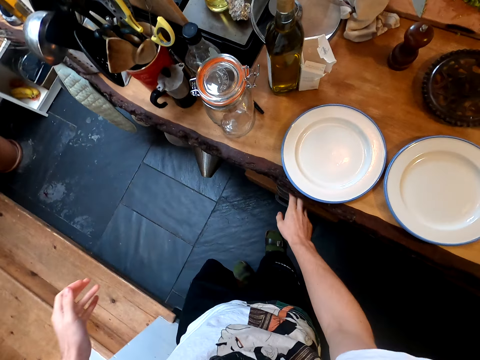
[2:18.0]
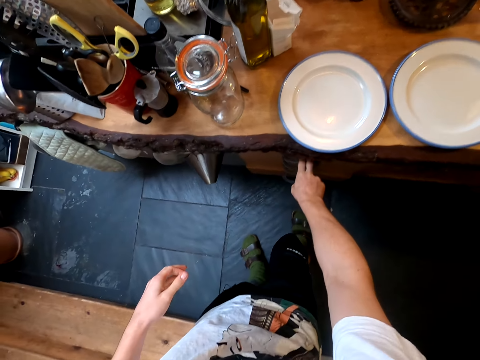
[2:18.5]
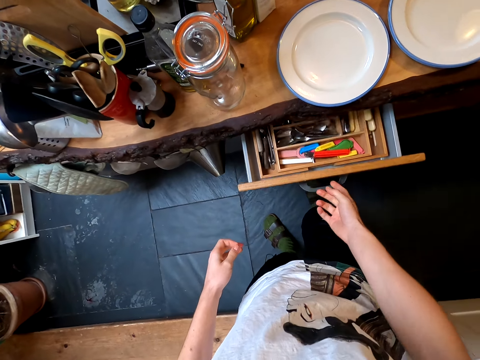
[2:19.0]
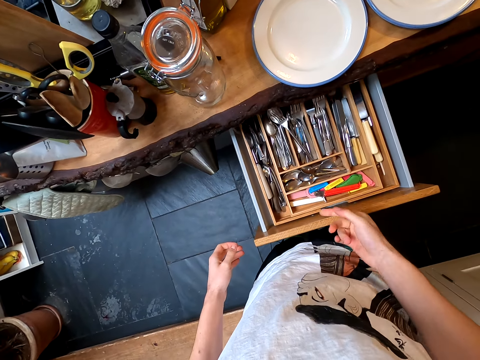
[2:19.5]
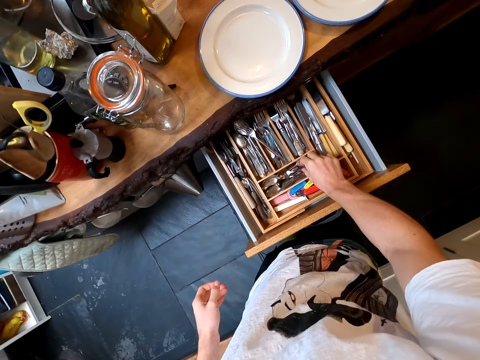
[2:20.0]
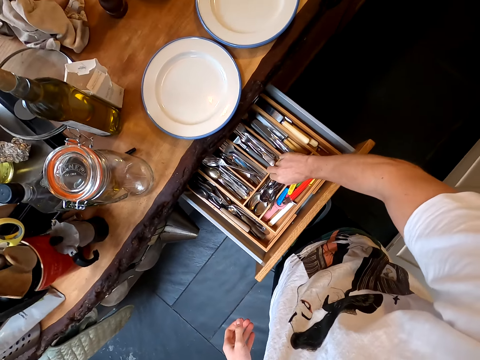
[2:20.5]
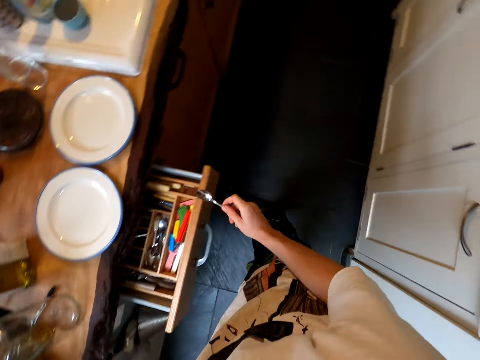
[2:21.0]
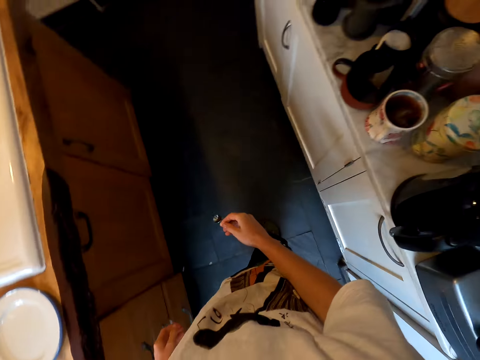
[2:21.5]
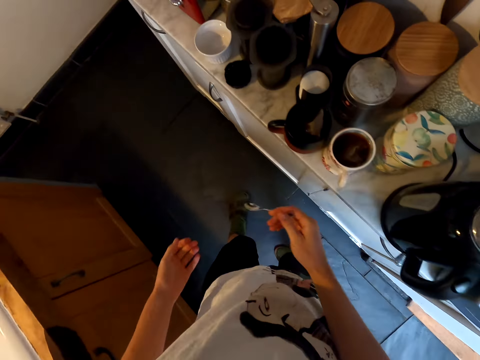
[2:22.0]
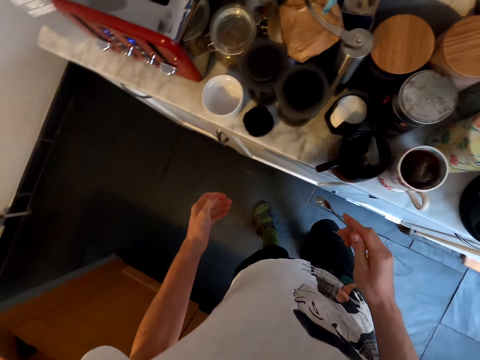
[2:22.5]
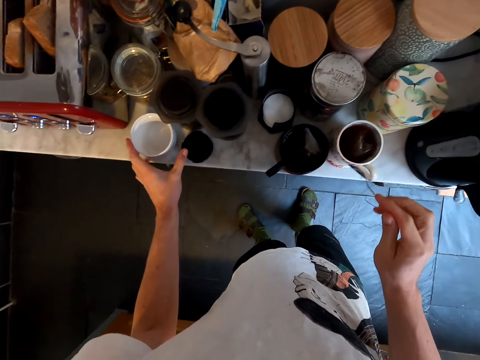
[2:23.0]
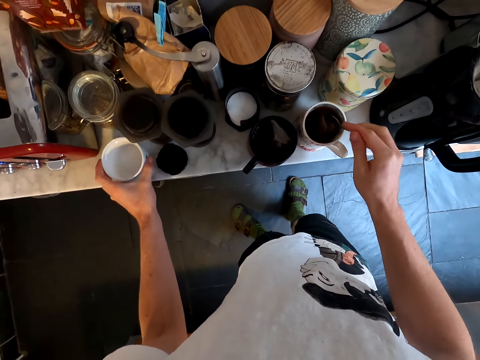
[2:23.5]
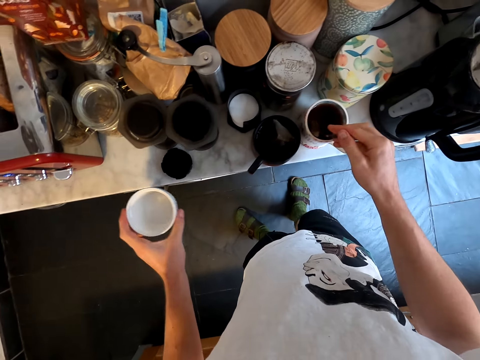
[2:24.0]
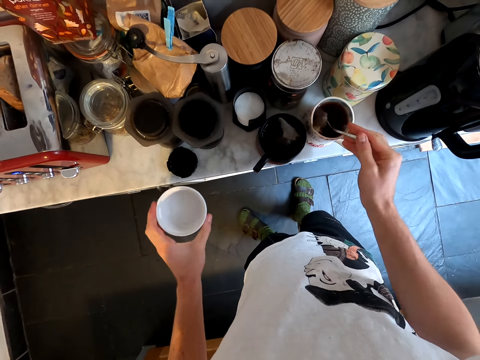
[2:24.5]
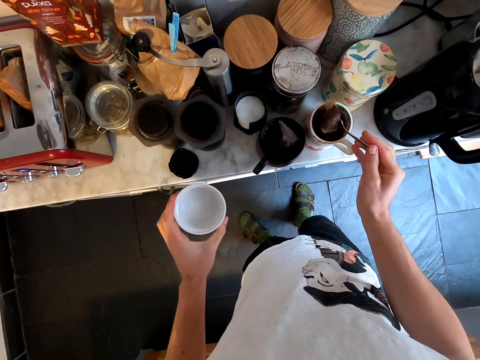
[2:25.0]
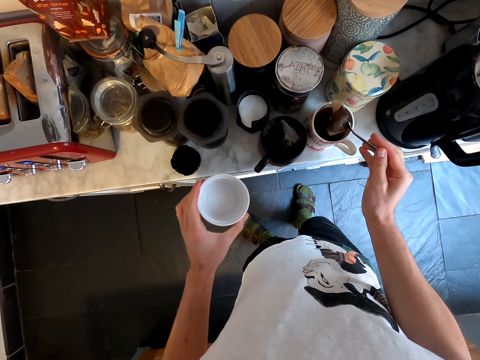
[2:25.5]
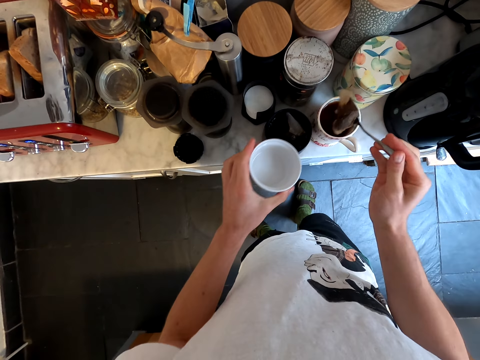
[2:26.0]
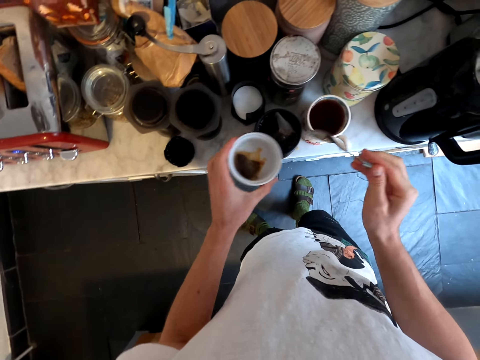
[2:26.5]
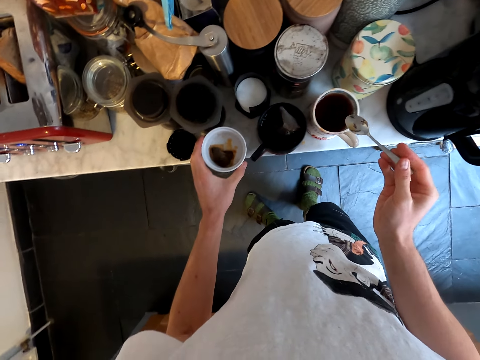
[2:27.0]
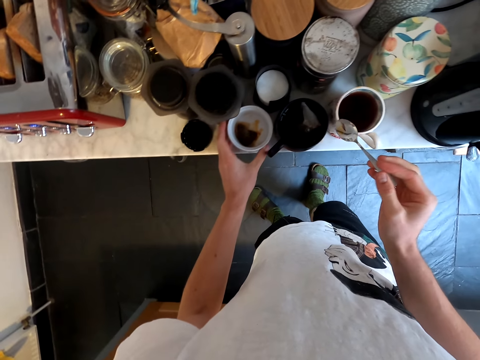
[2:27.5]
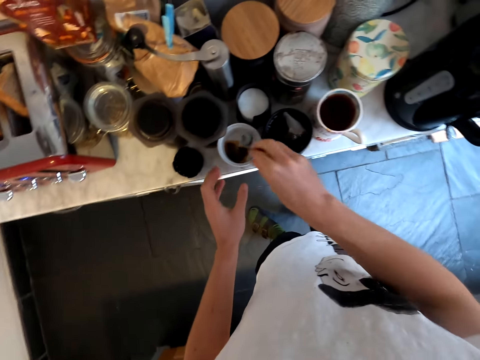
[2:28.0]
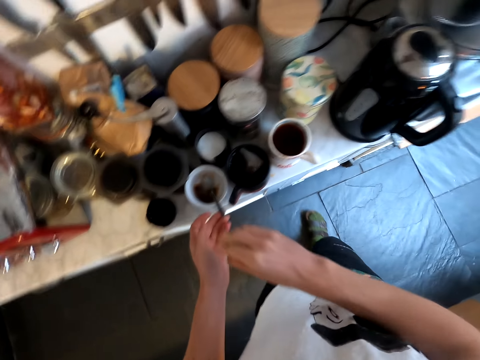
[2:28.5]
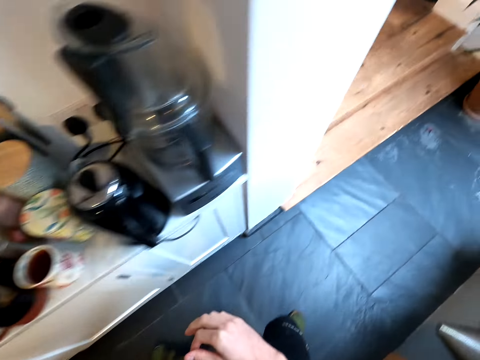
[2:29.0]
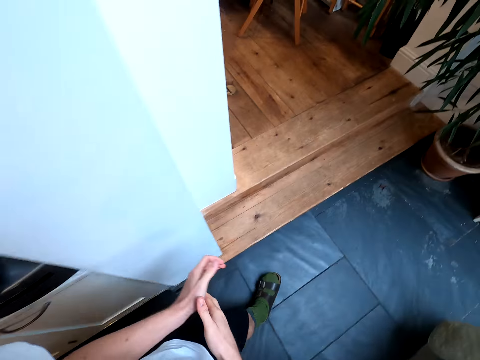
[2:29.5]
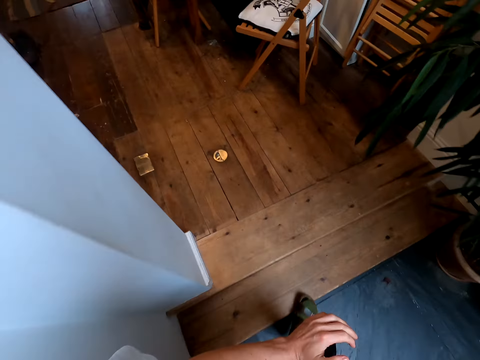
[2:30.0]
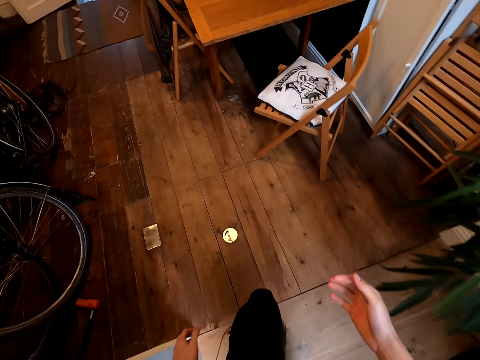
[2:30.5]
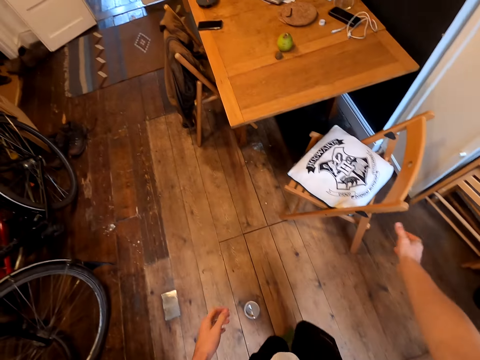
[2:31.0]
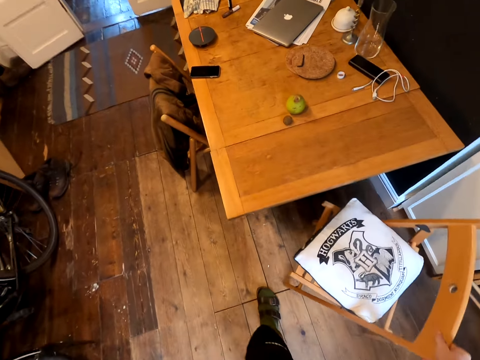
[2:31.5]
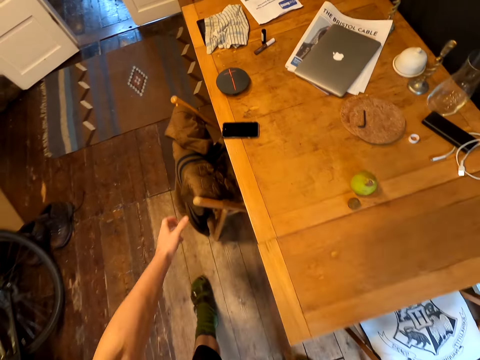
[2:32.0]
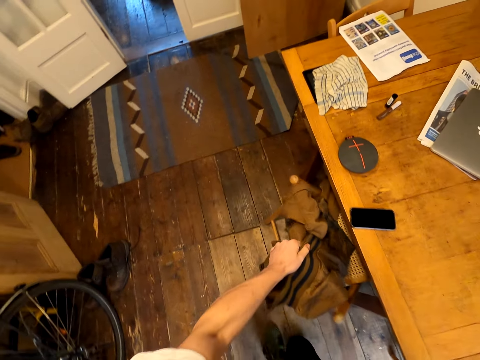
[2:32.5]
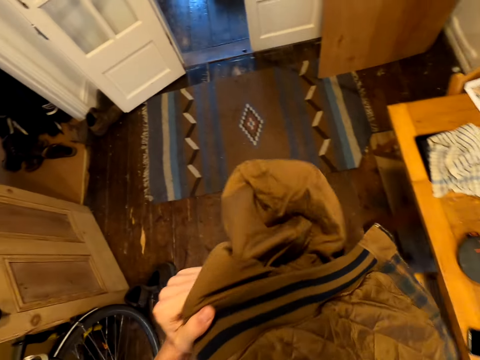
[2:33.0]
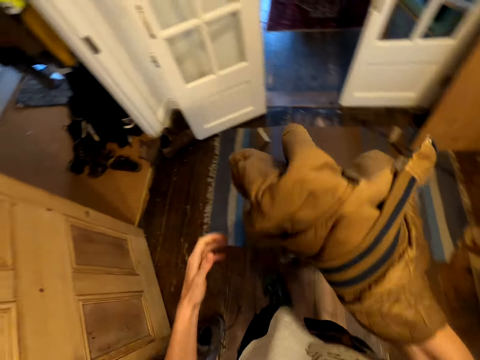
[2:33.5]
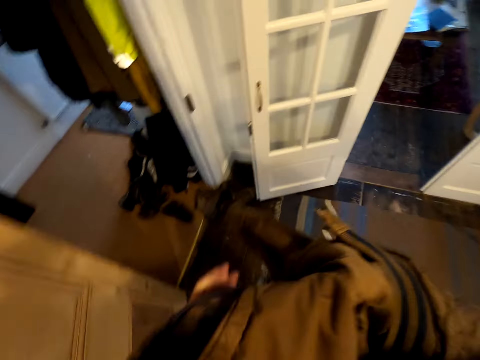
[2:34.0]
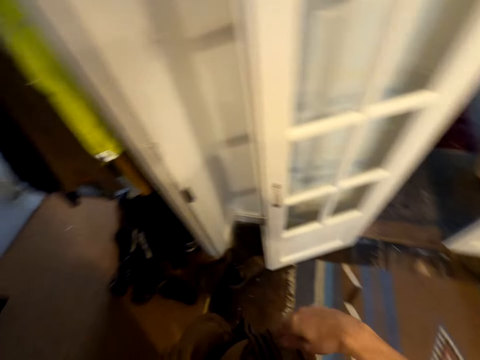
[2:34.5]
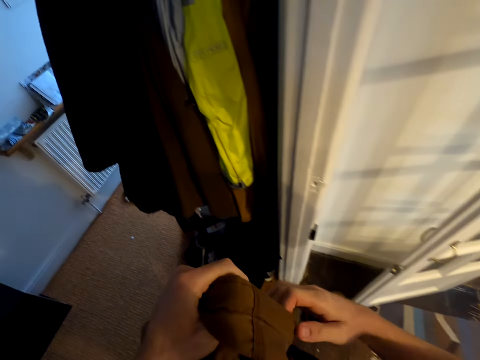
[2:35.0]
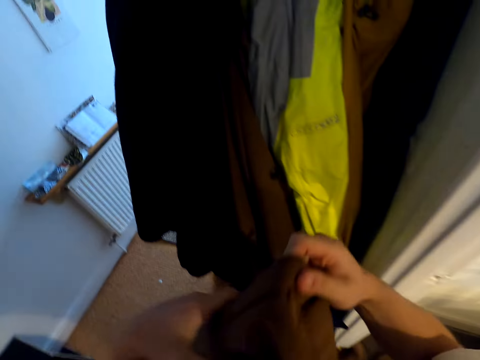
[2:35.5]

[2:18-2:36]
The camera wearer opens a drawer. They pick a spoon. They close the drawer. They walk around the kitchen. They hold a mug. They put the spoon in the mug, pick up the mug and stir the tea with the spoon. They pick the tea bag with the spoon. They put the tea bag in the mug. They put the mug on the counter. They put the spoon in the mug. They walk around the kitchen. They walk around the house. They pull the chair. They push the chair. They pick up a jacket. They walk around the house.

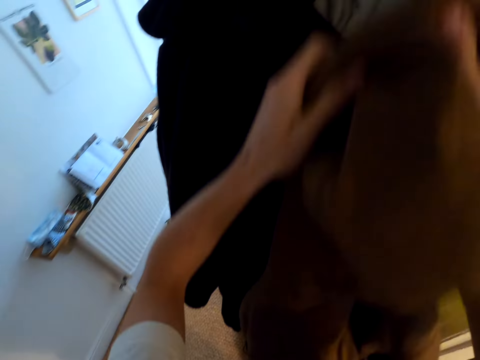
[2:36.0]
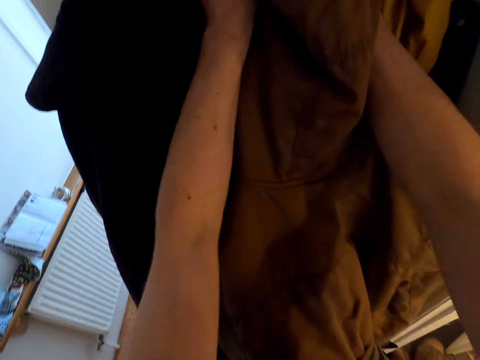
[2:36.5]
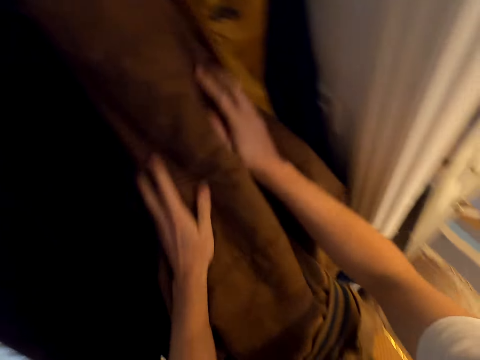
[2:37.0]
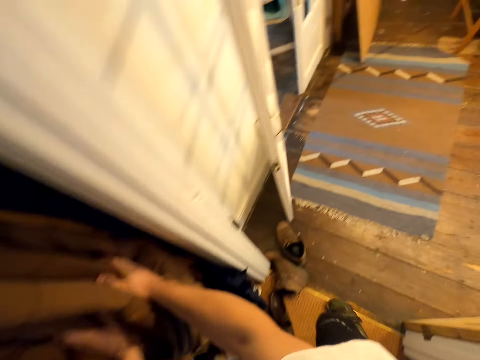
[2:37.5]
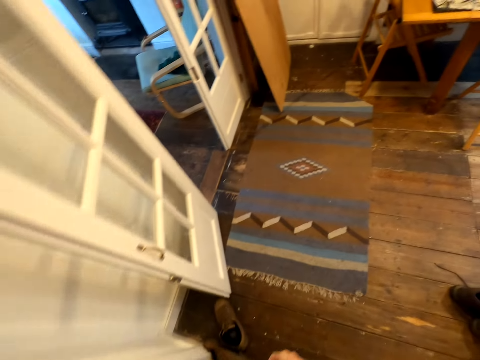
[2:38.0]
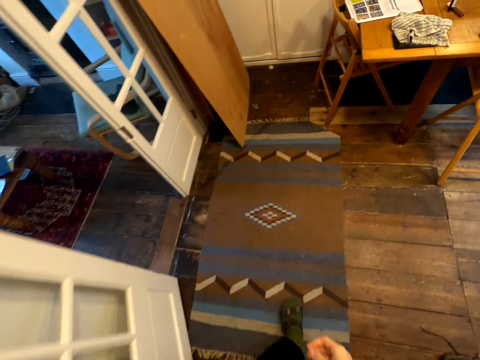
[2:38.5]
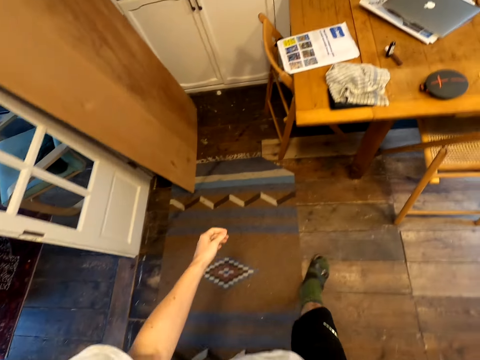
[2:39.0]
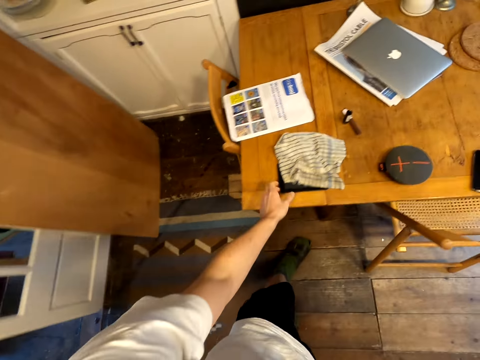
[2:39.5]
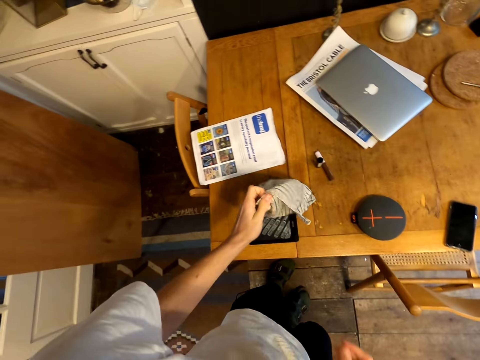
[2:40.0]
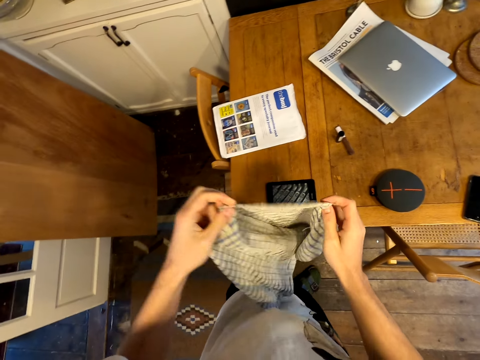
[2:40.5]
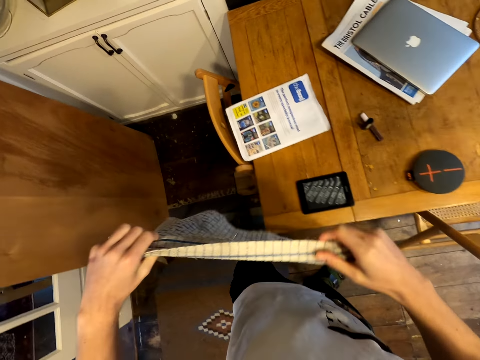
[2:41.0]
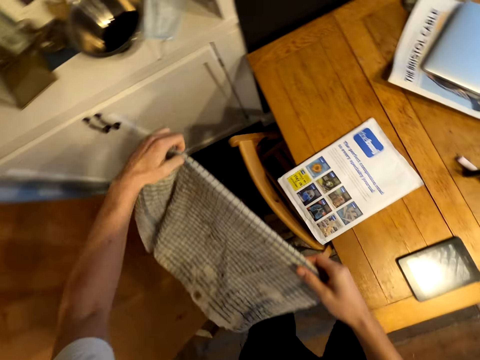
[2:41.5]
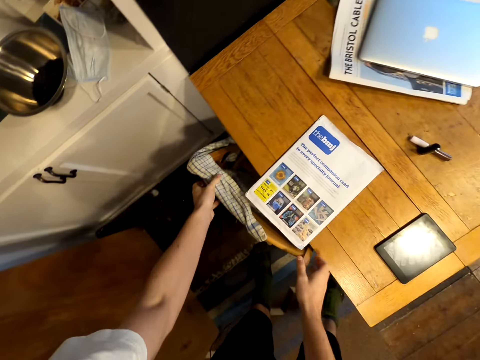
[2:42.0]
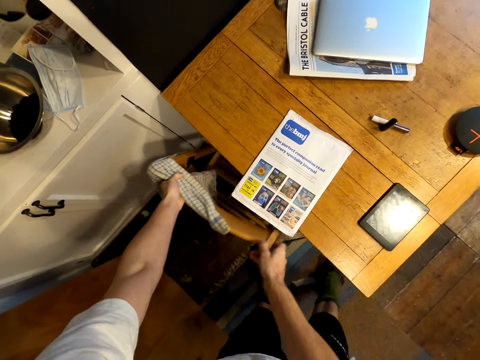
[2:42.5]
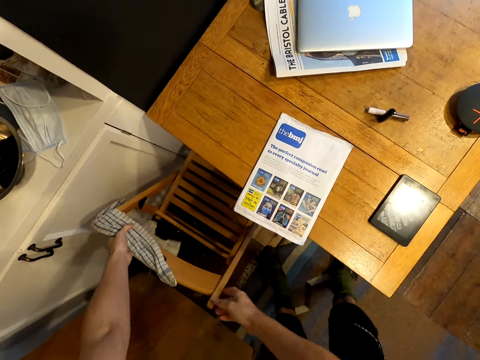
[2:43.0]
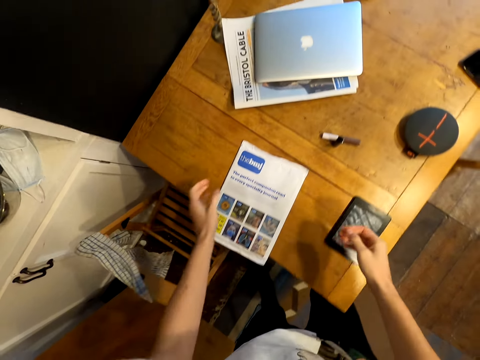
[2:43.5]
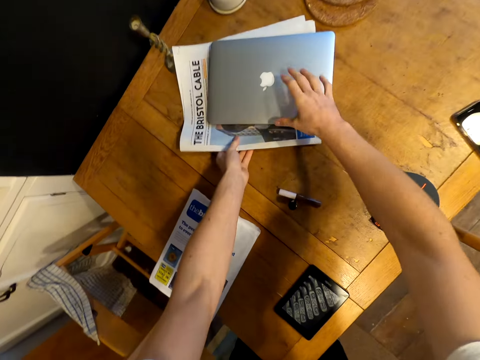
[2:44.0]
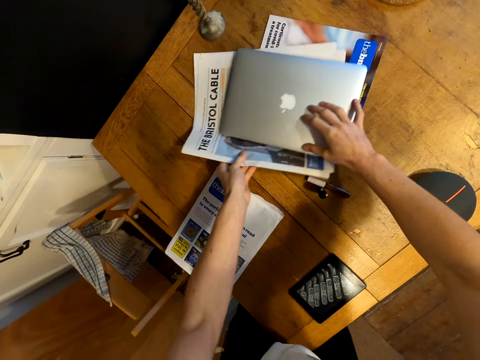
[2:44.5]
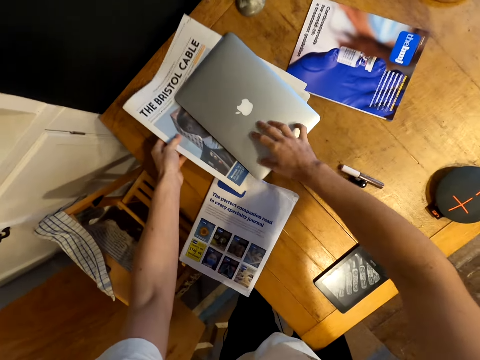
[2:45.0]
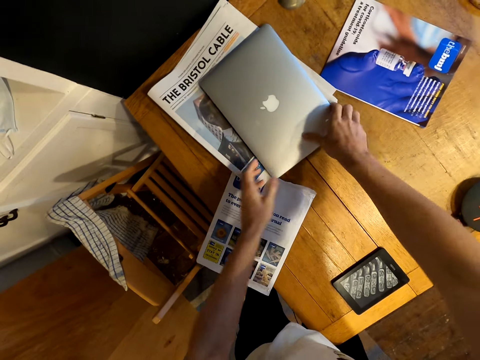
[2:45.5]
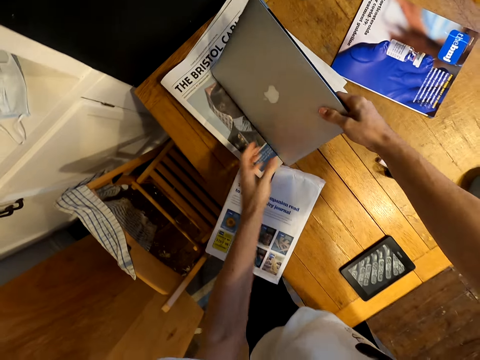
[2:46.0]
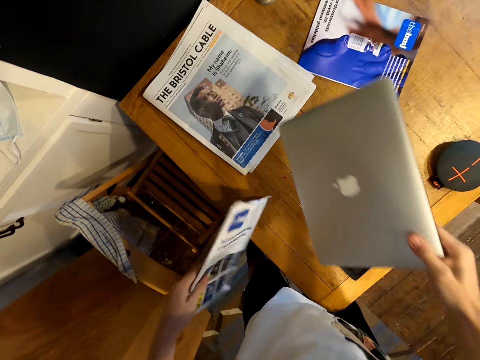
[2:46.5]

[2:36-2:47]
The camera wearer hangs the jacket on the wall. They walk around the house. They pick the towel. They hold the towel with both hands. They hang the towel on the chair. They pull the chair. They pull a gazette and hold a laptop. They push the laptop. They pick the laptop.
